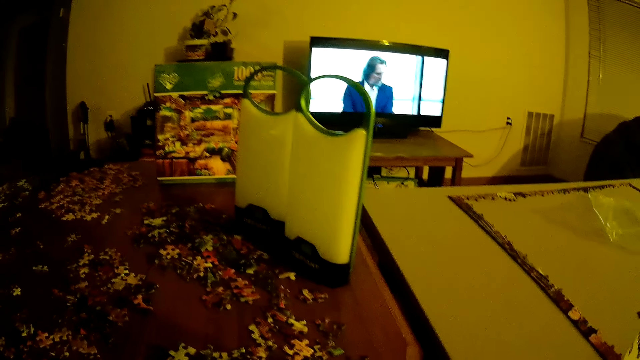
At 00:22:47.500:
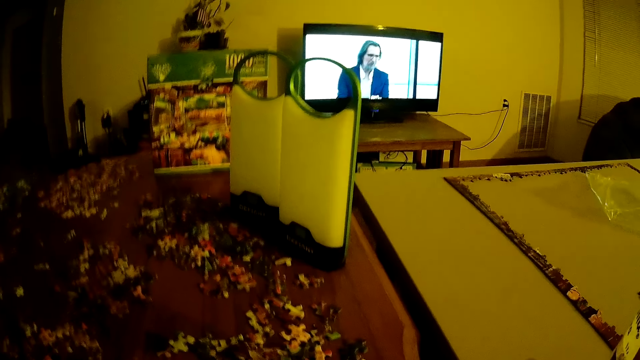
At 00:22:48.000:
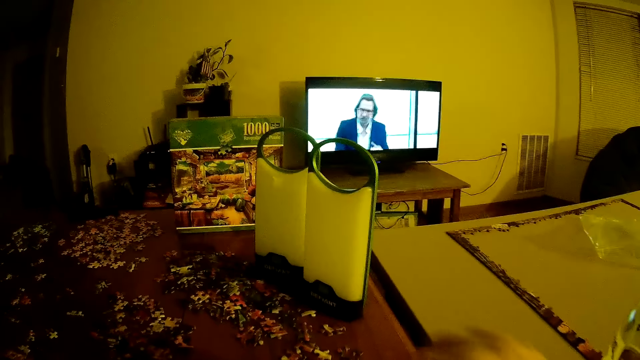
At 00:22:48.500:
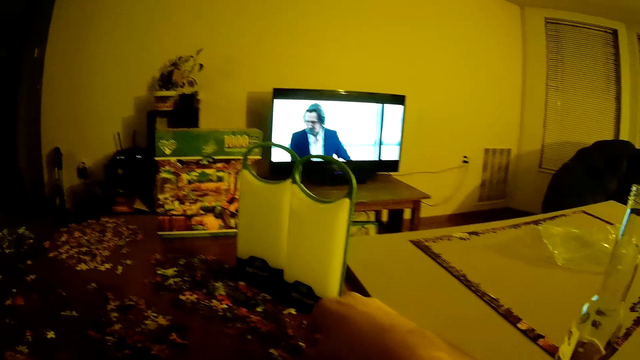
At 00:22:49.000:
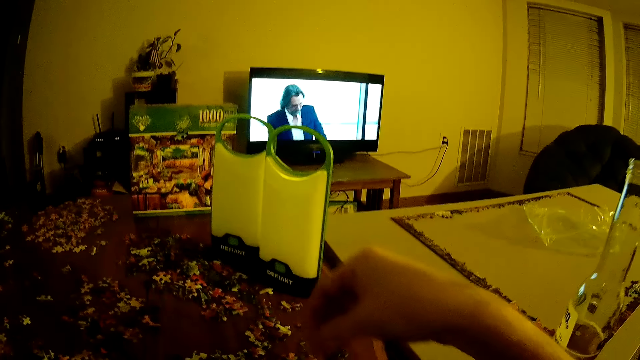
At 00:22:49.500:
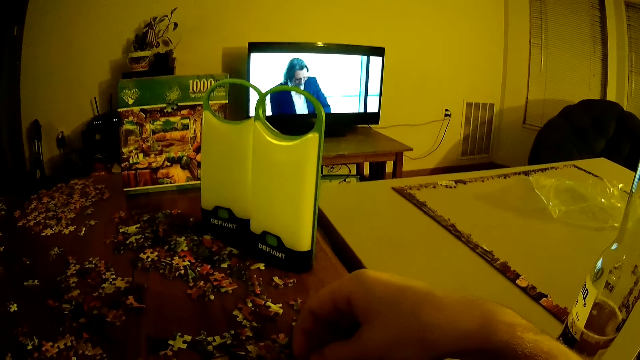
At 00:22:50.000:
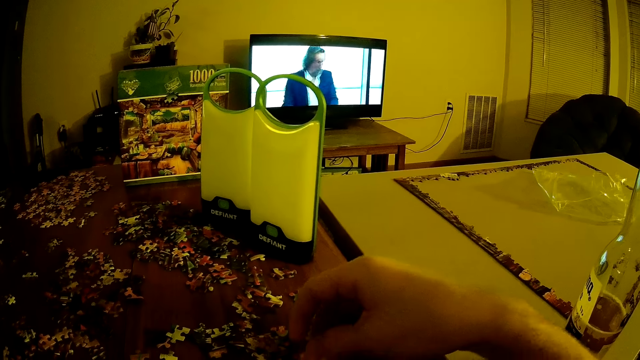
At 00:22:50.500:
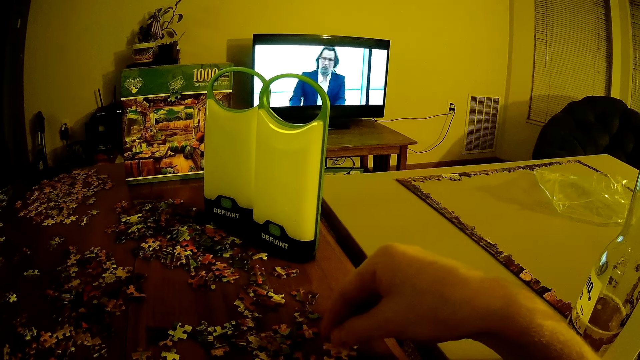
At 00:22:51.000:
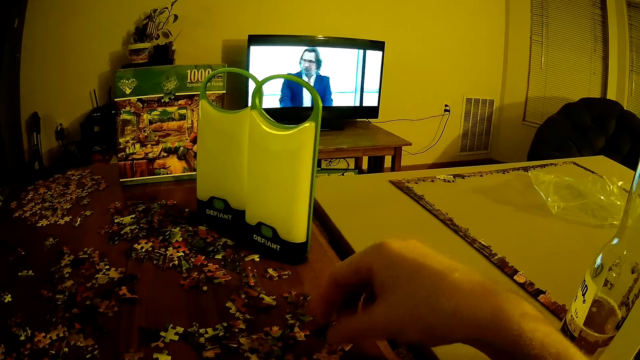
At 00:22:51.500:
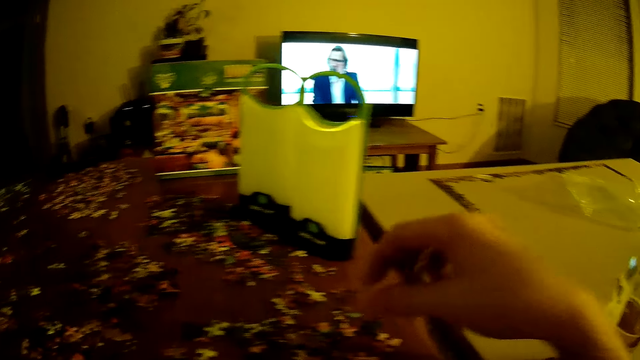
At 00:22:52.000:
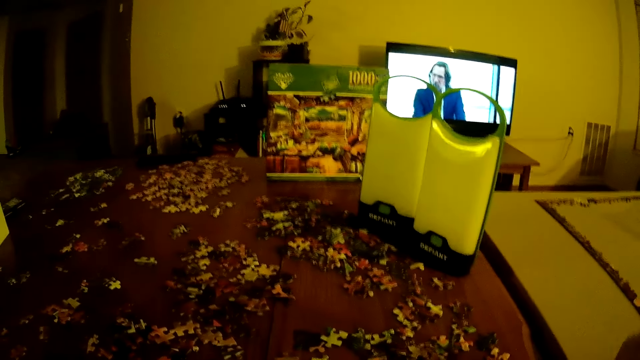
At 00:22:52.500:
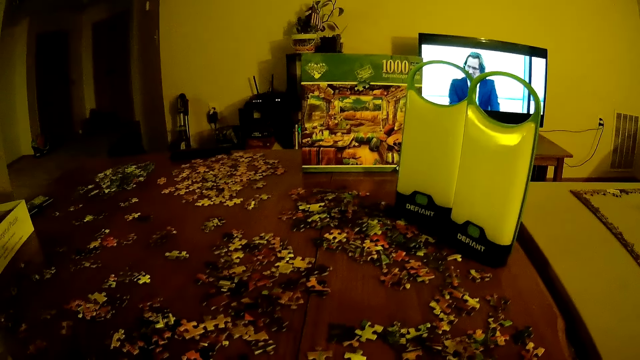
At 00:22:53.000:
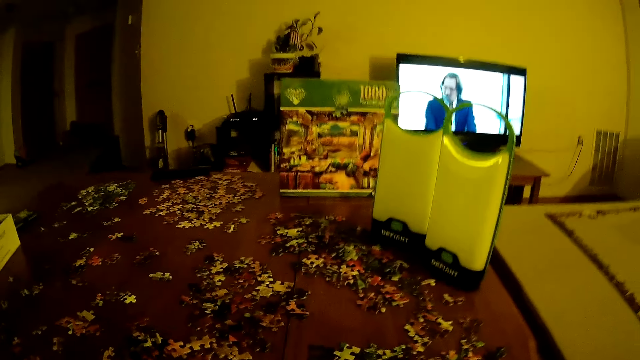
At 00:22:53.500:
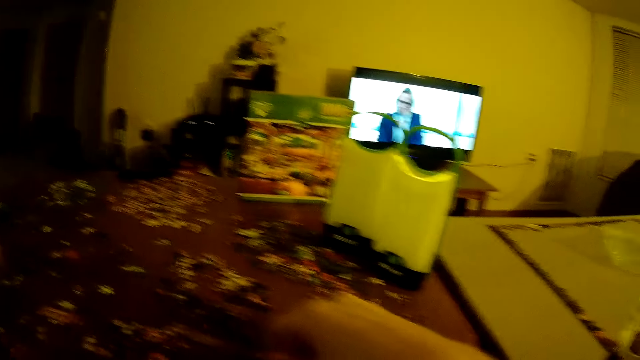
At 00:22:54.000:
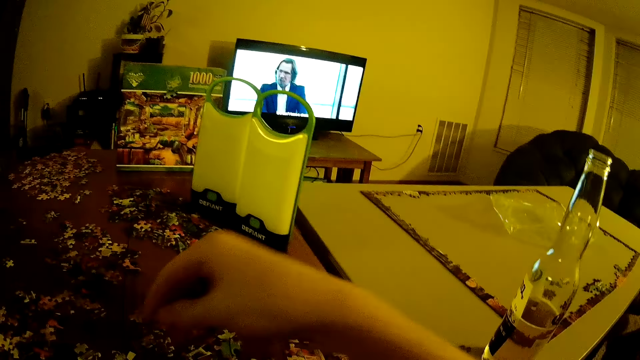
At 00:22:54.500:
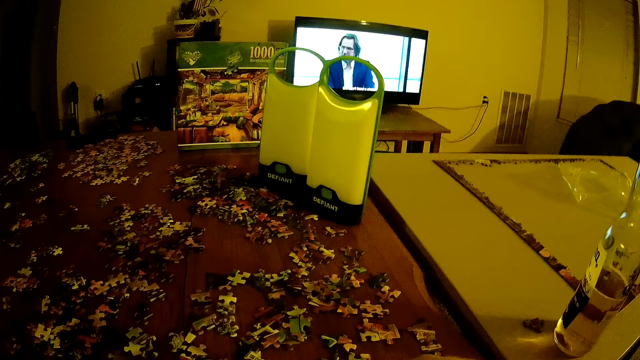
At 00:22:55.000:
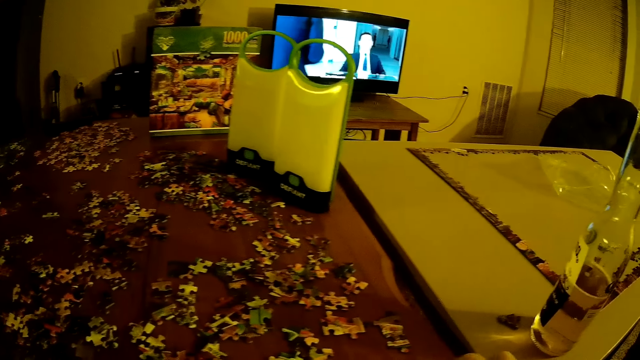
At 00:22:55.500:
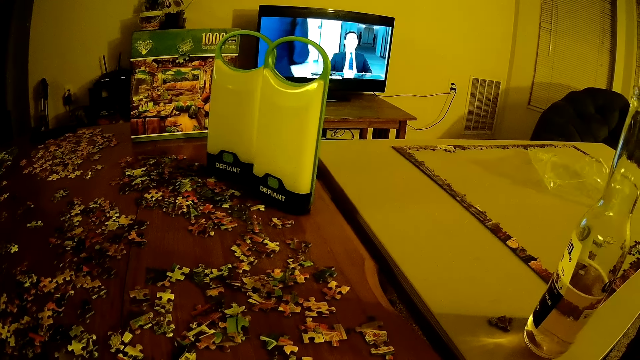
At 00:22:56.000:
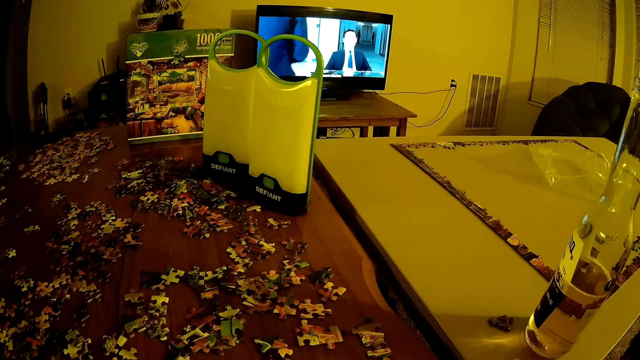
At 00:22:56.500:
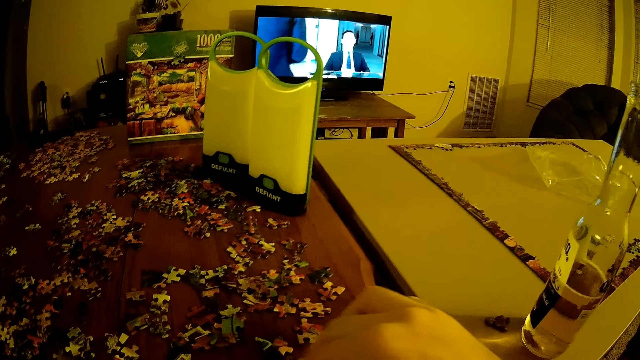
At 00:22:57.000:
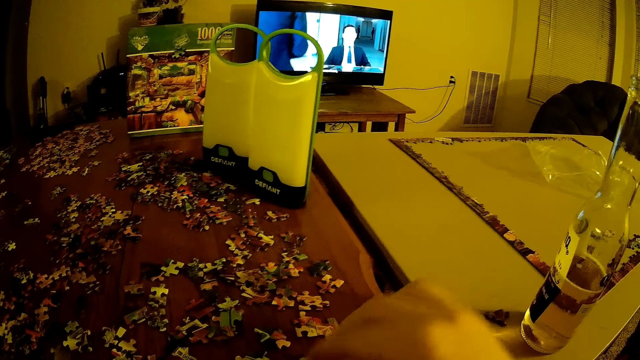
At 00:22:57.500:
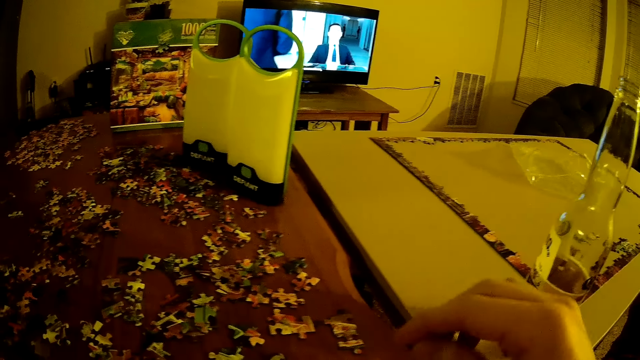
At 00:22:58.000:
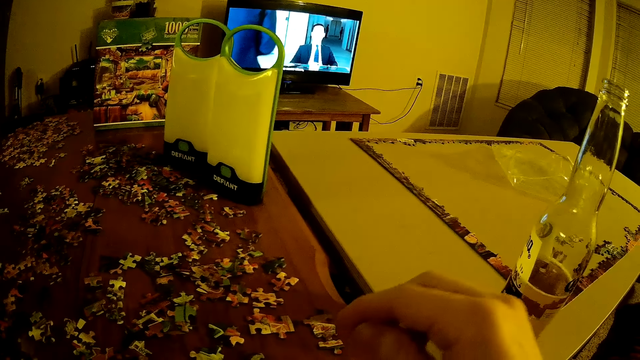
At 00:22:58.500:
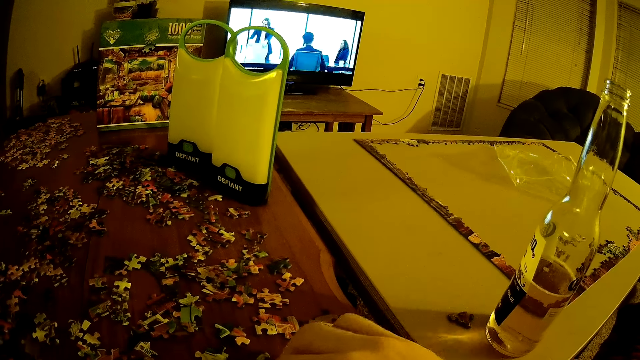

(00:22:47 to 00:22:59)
A man picks up a card from the table.

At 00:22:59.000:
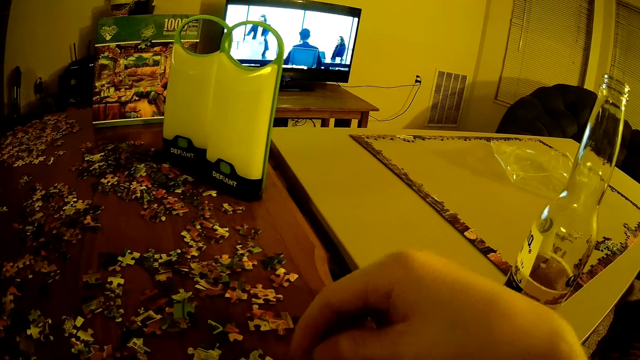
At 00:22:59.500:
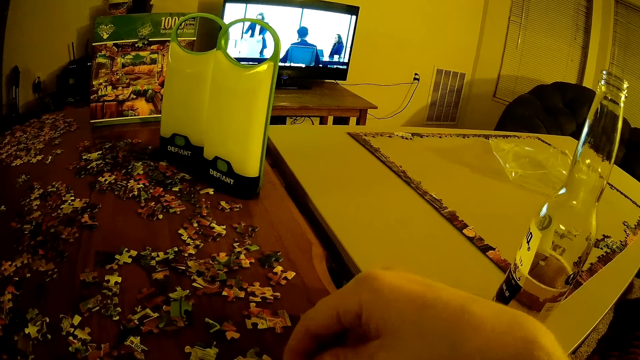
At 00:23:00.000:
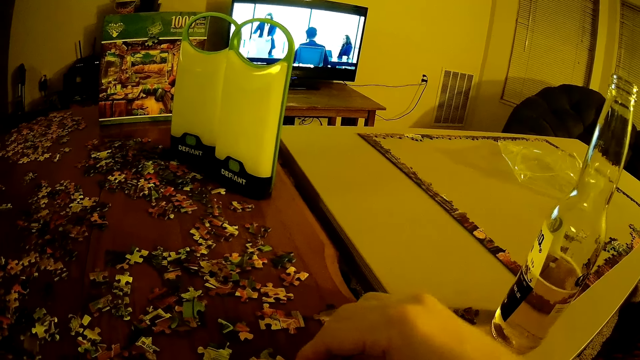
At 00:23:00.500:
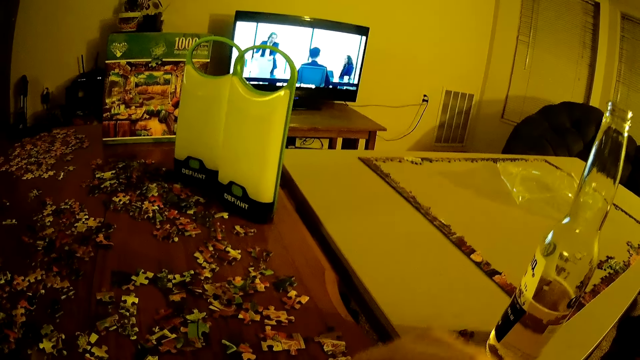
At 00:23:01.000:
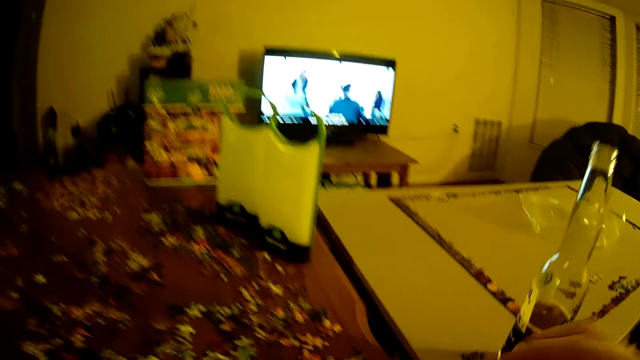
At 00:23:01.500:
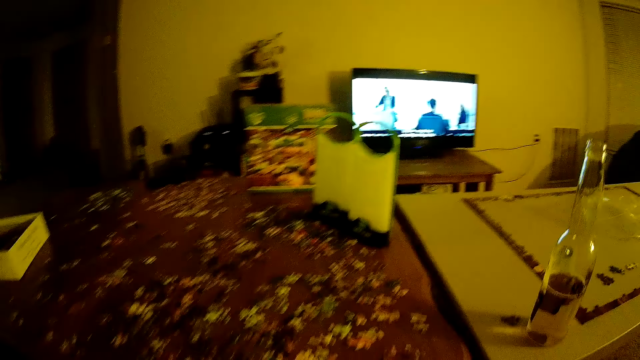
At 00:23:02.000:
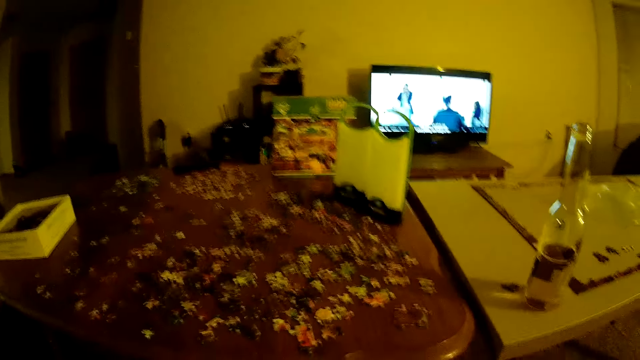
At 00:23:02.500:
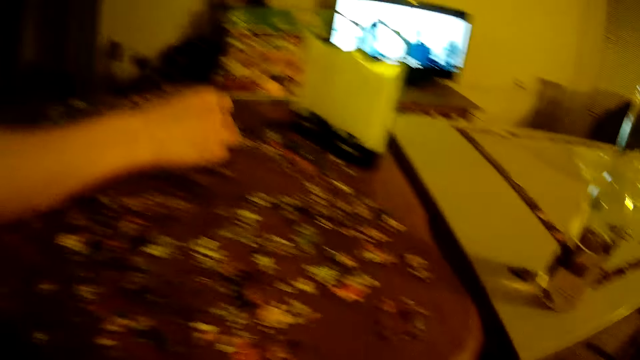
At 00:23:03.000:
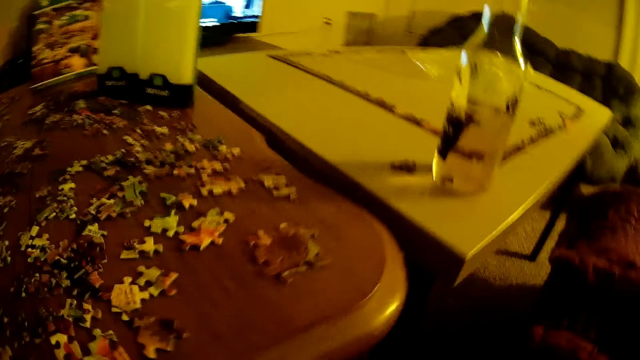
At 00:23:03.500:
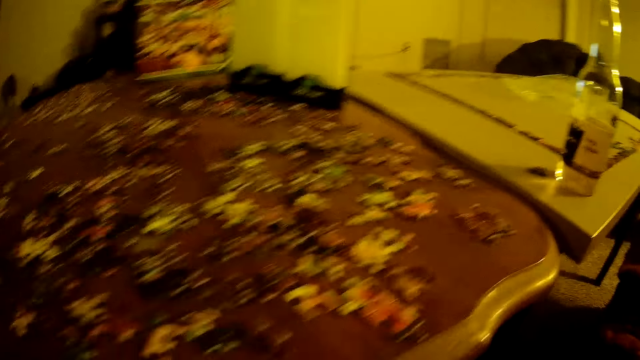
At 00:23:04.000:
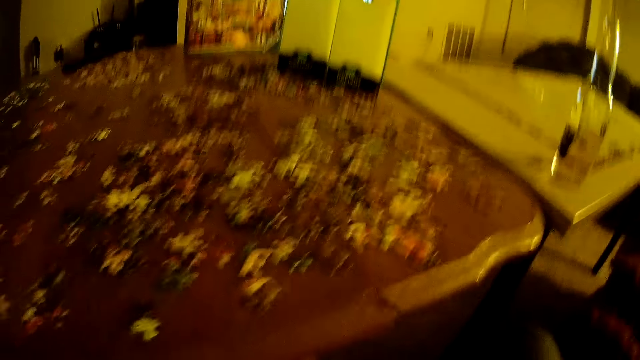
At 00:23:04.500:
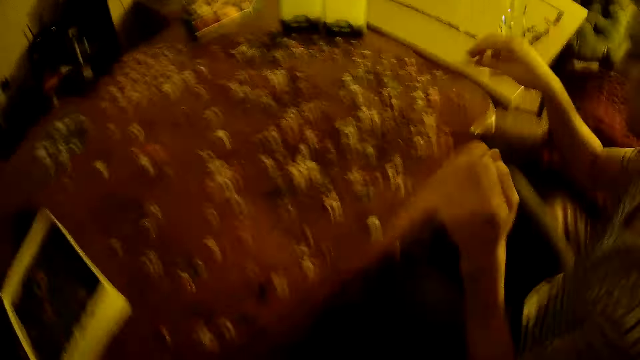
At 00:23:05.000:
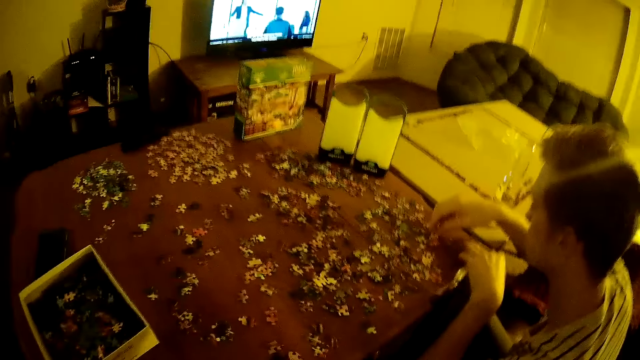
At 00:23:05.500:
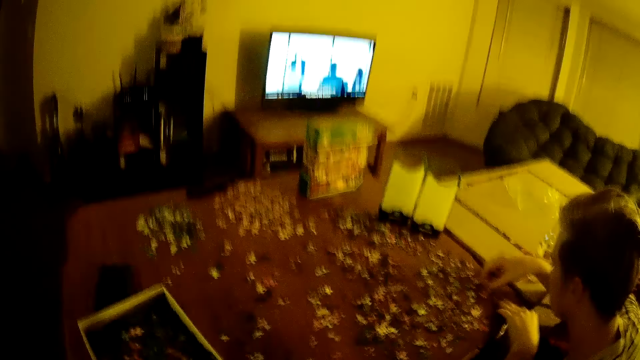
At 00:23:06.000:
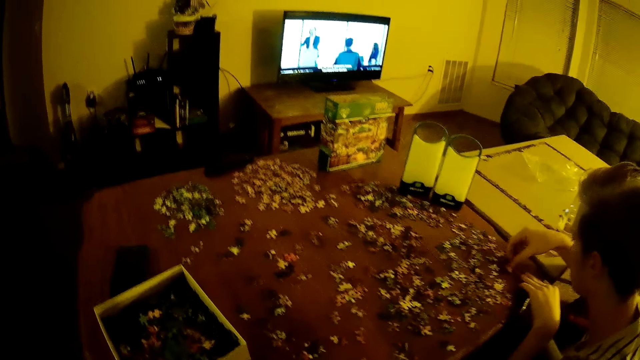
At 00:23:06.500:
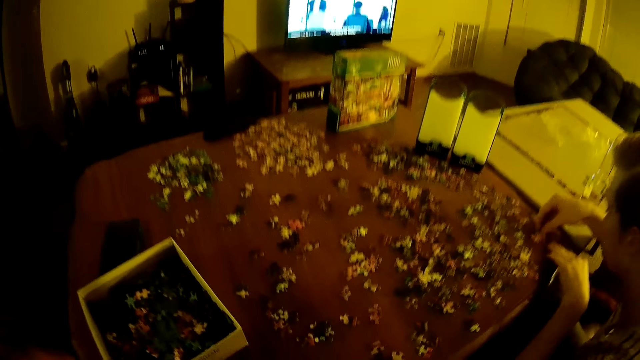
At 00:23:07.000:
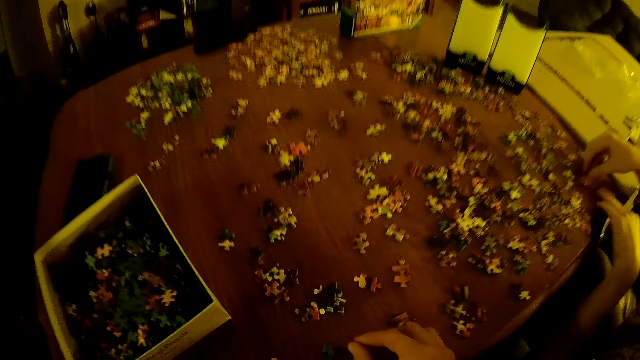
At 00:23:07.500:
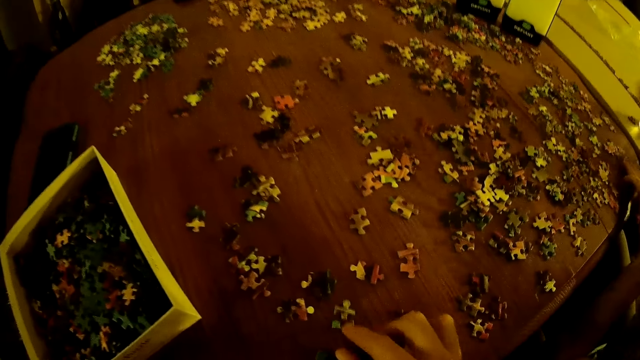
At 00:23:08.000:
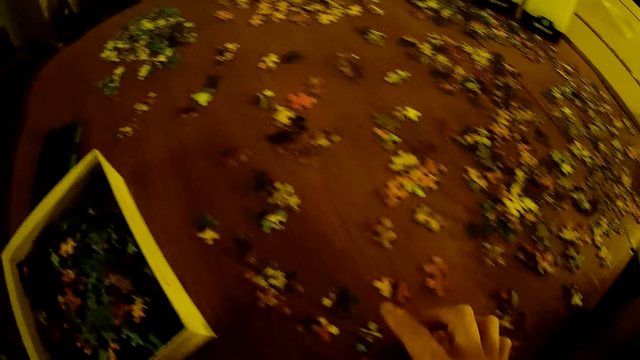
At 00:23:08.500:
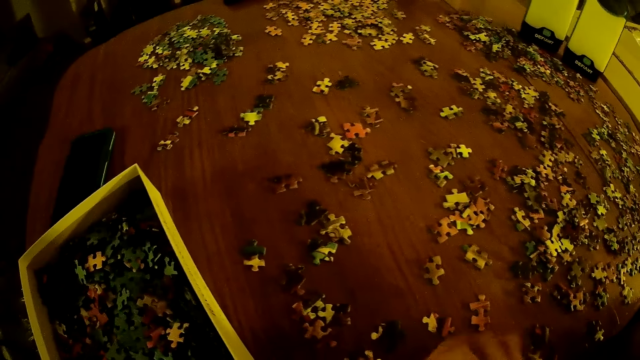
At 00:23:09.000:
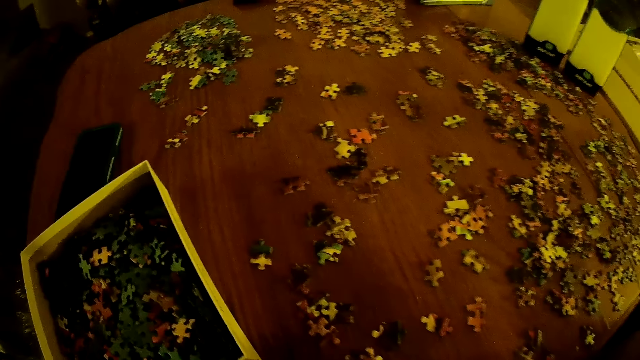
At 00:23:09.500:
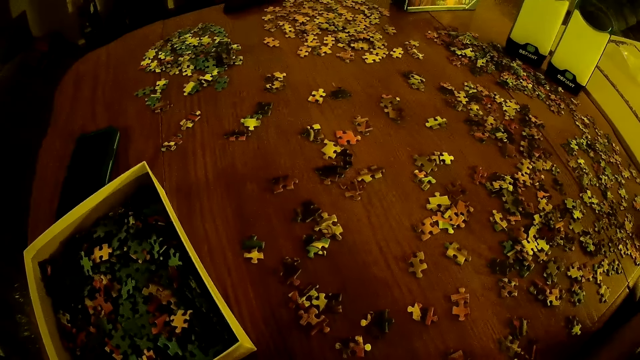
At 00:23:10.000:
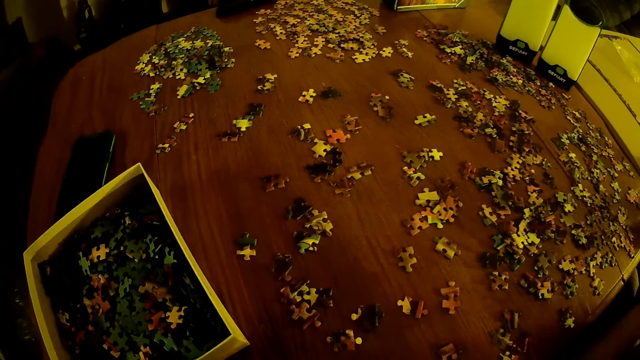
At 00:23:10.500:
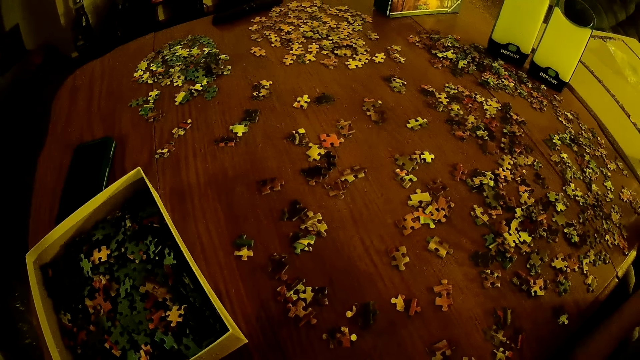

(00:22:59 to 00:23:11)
The camera wearer stretches a hand to the table. A man assembles the jigsaw. The camera wearer looks at the man. The man holds playing cards with his hand. The camera wearer arranges cards on the table. The man assembles the jigsaw. The camera wearer assembles the jigsaw.
